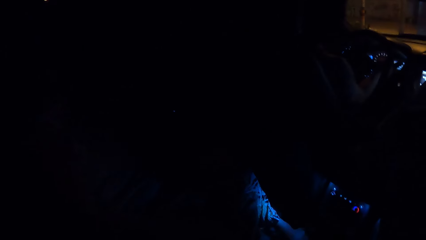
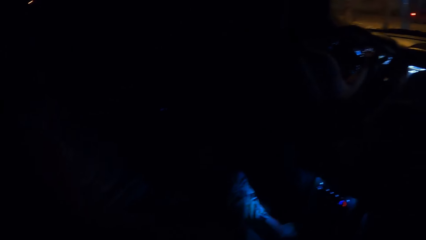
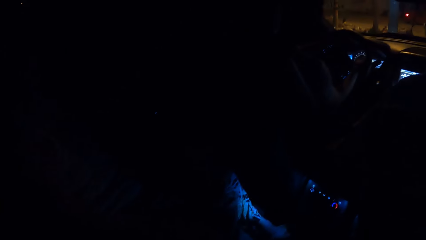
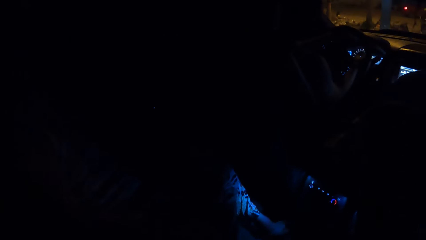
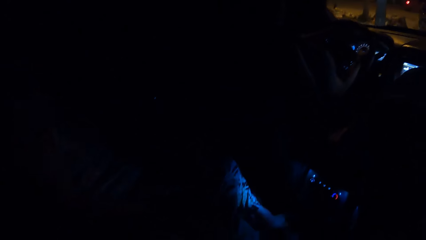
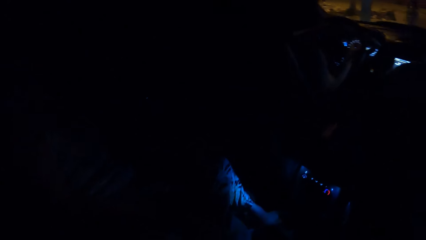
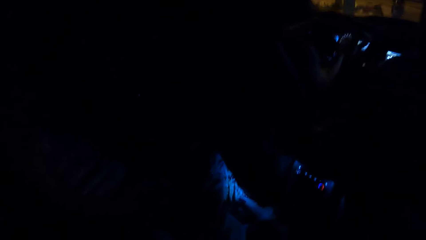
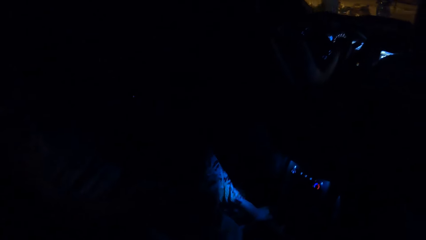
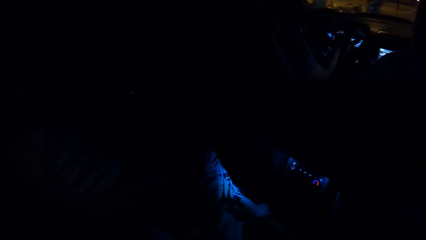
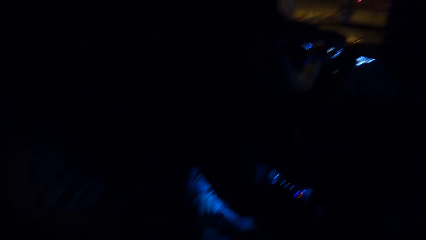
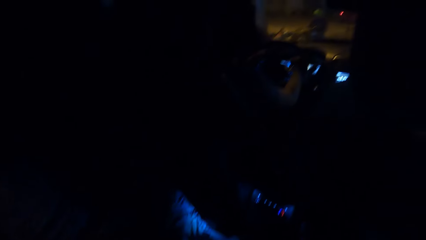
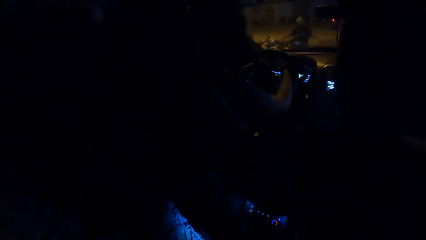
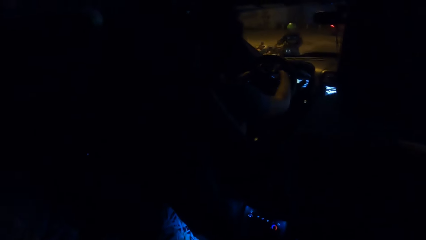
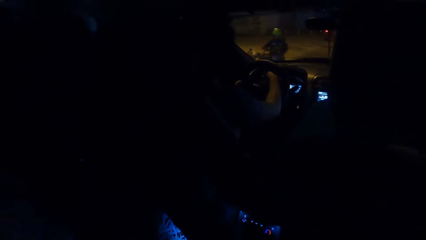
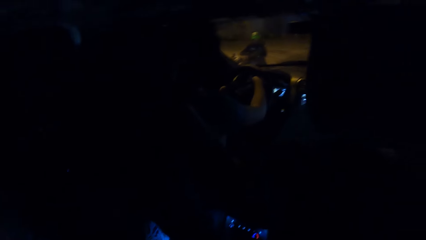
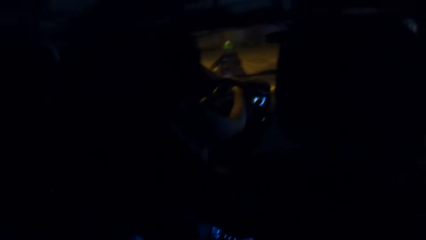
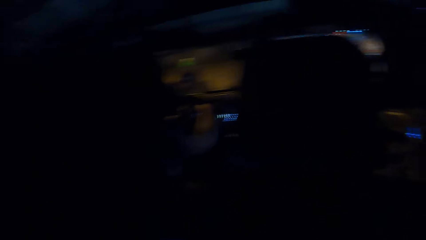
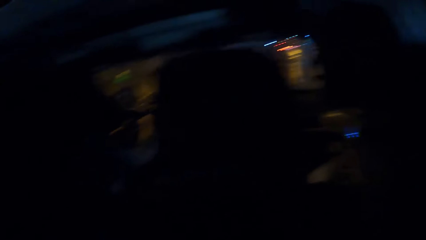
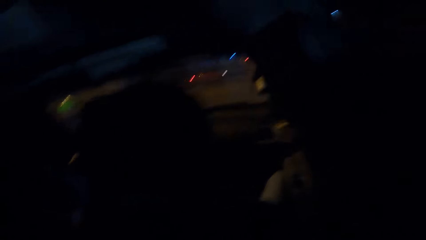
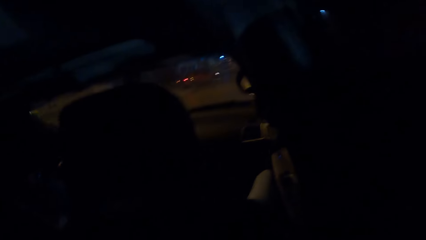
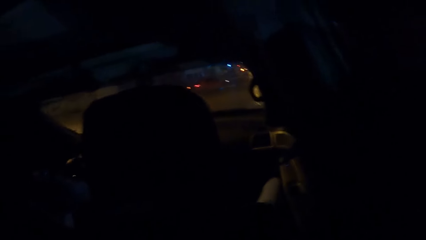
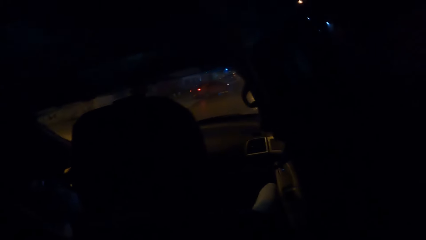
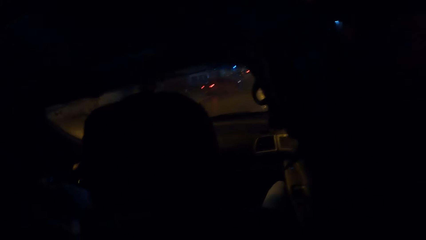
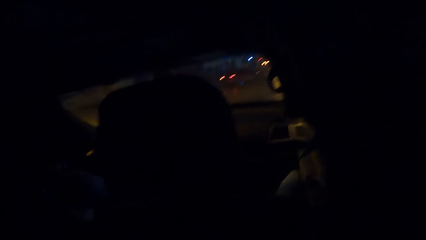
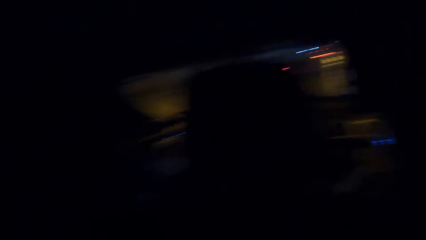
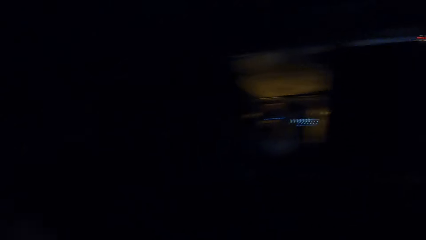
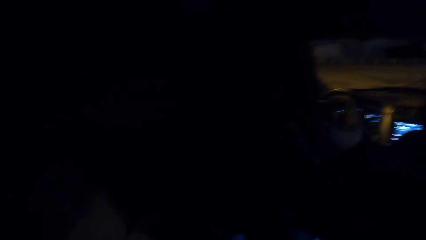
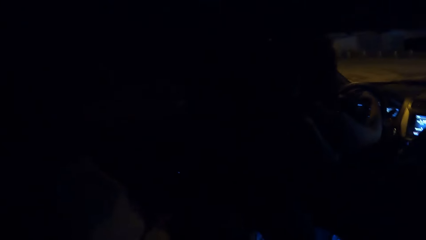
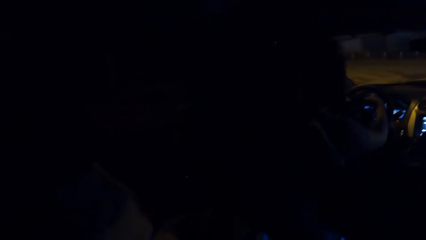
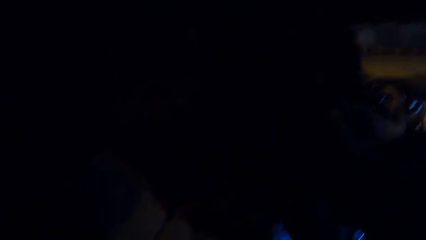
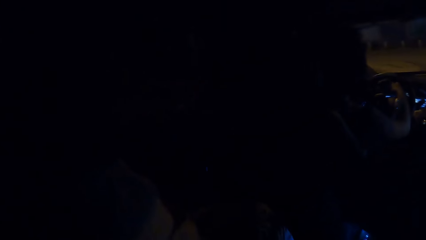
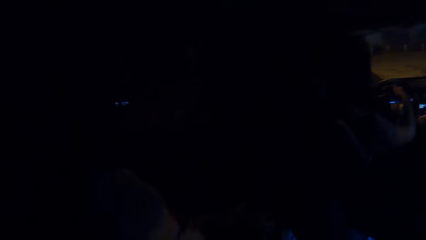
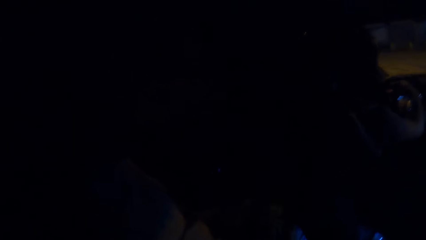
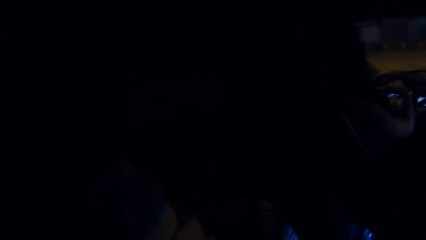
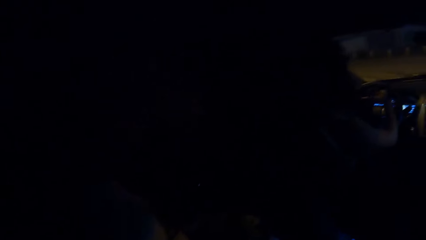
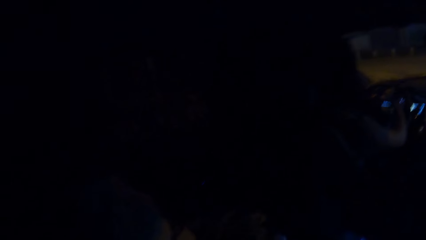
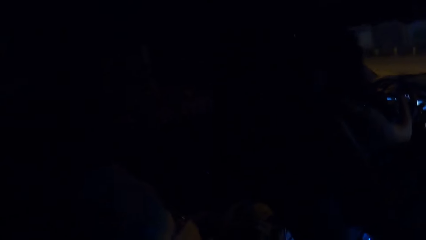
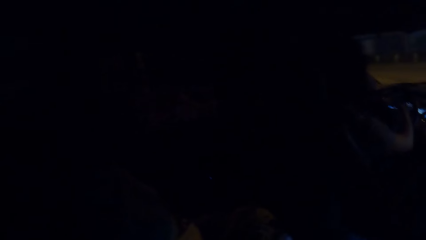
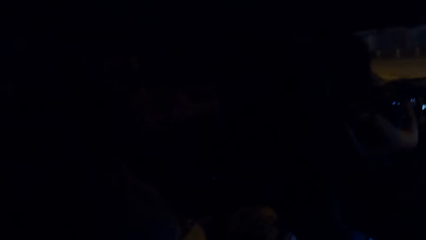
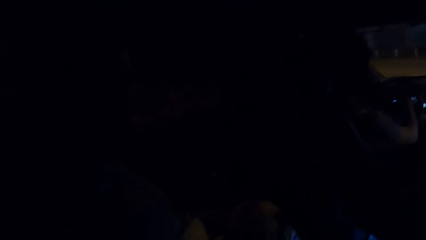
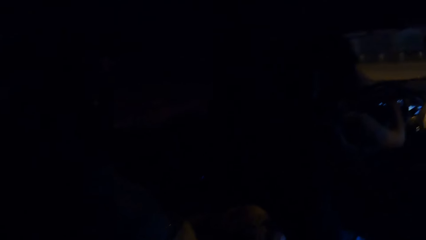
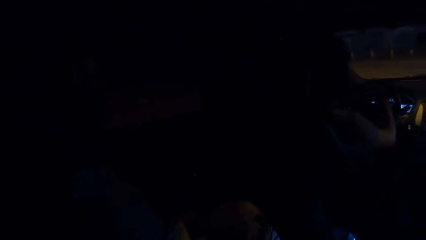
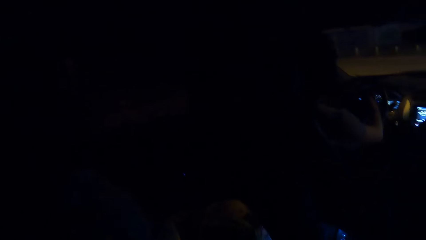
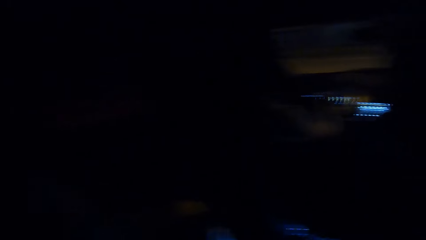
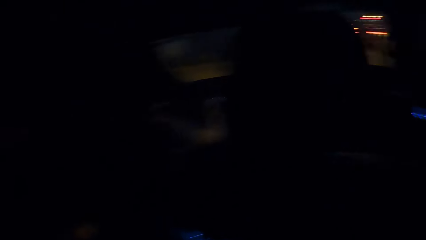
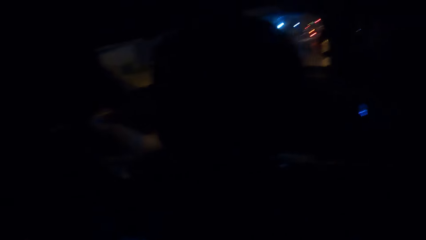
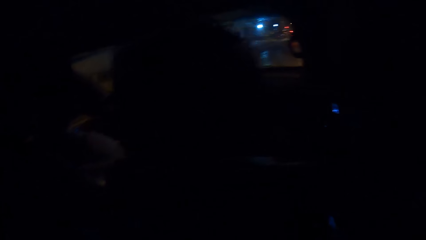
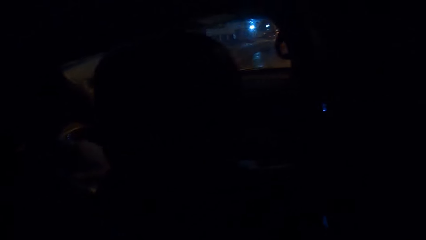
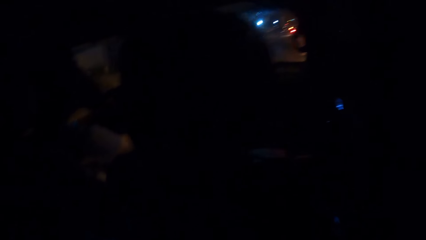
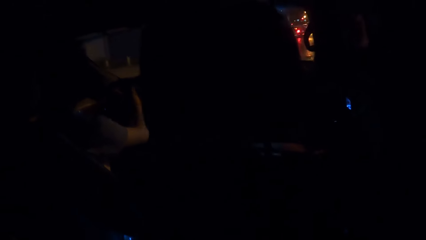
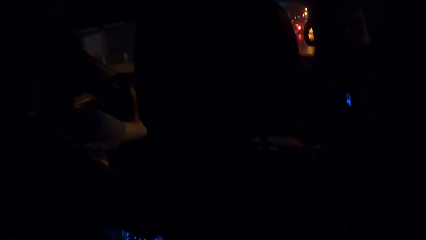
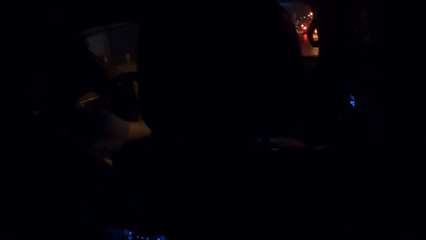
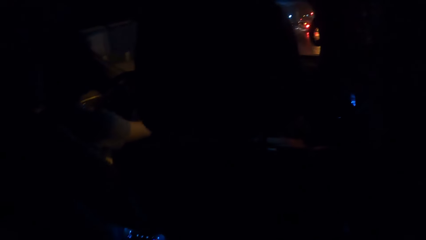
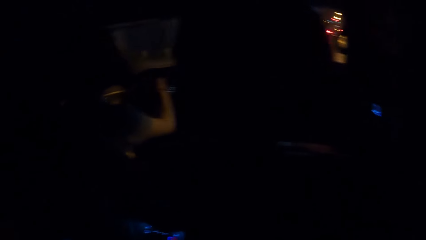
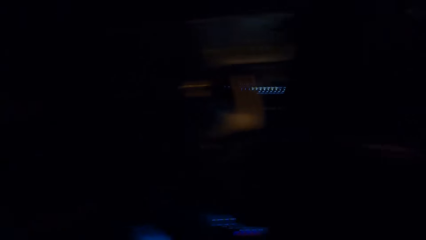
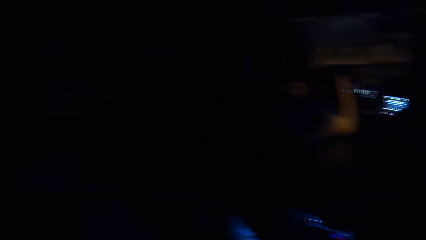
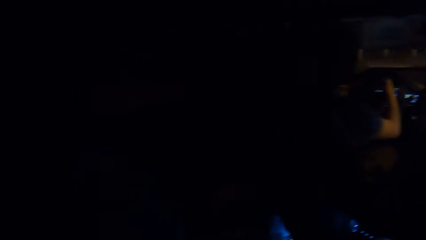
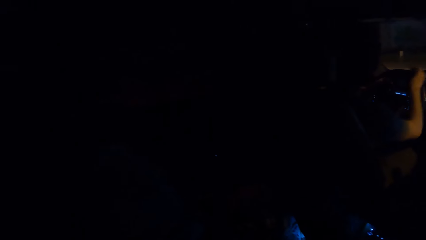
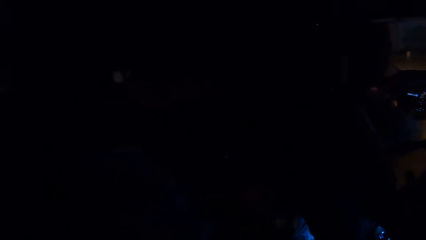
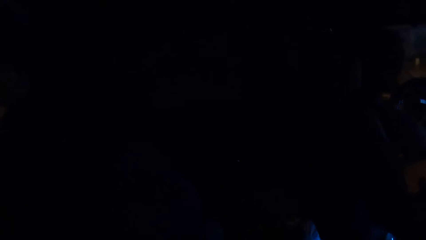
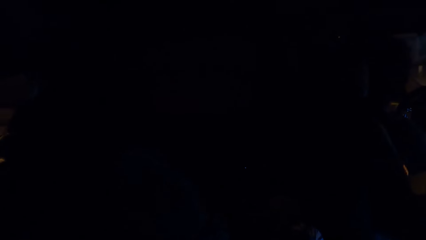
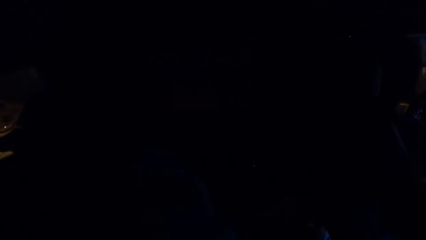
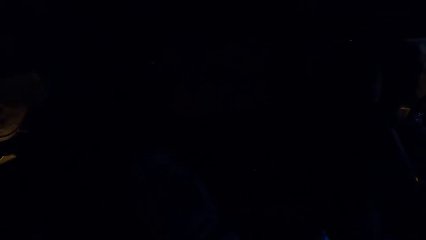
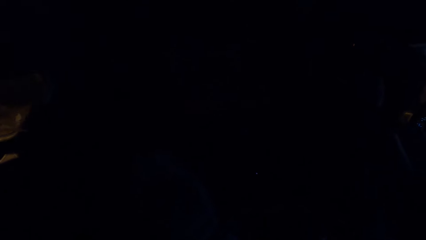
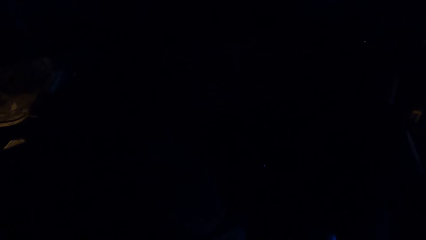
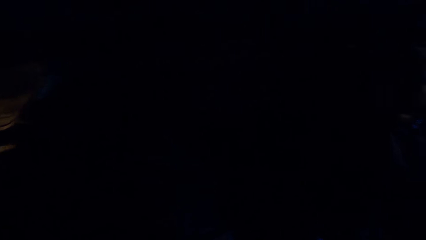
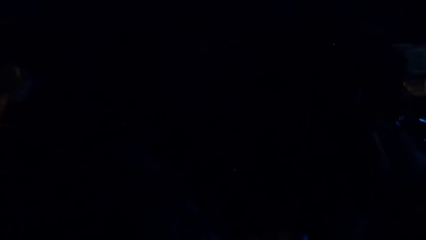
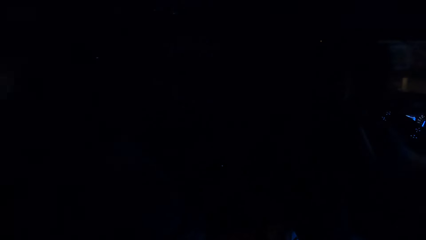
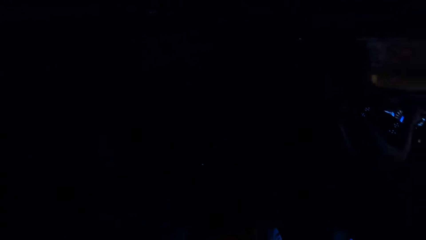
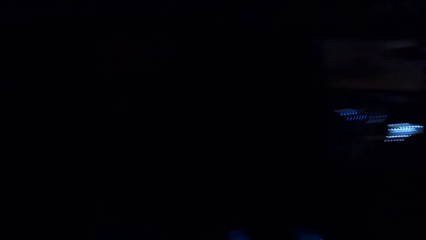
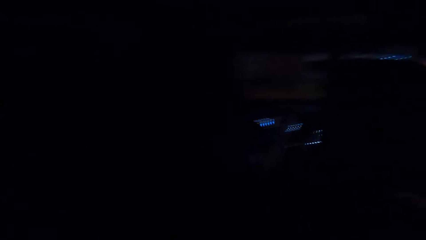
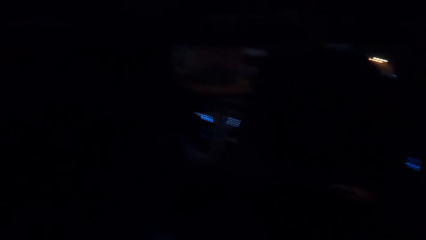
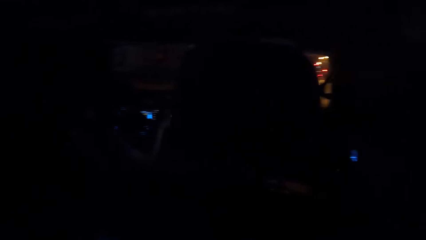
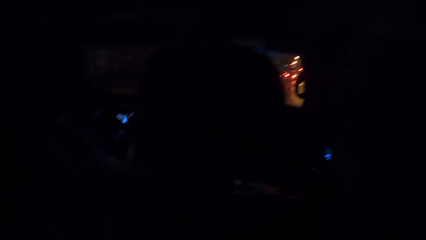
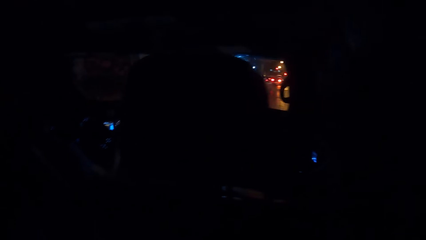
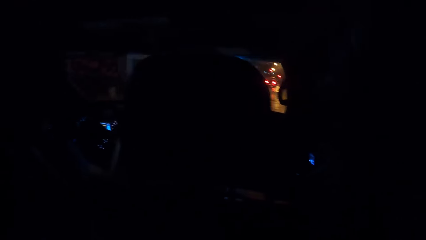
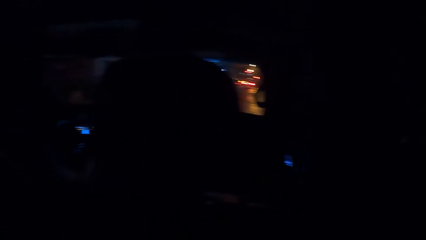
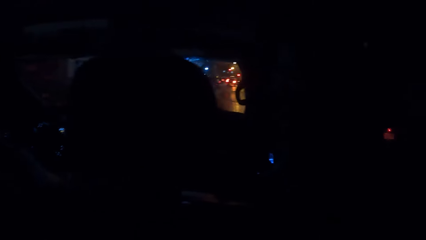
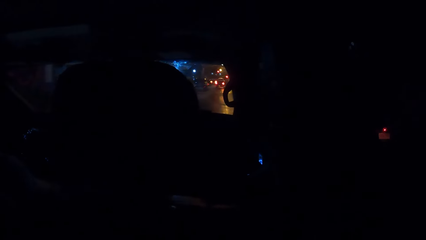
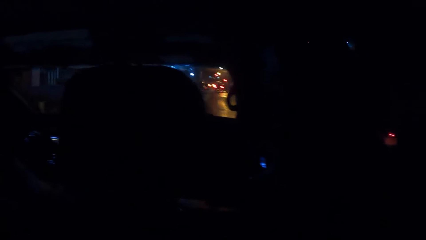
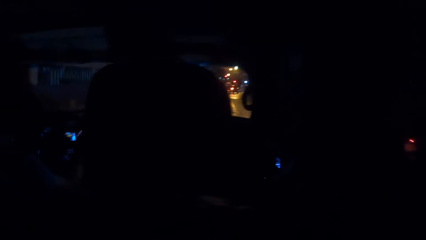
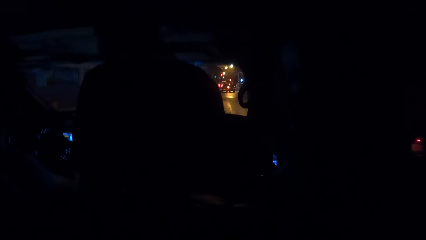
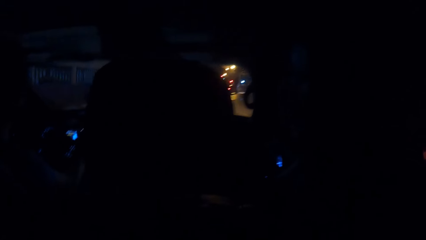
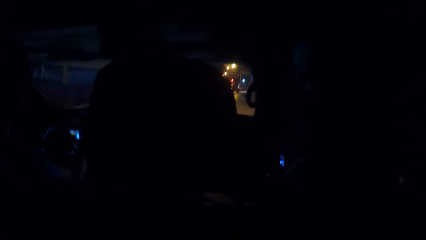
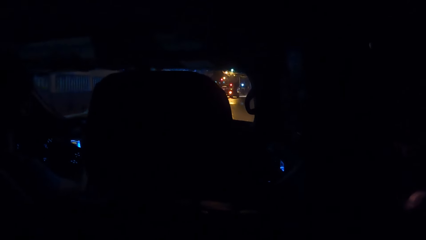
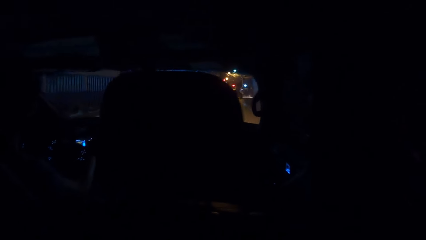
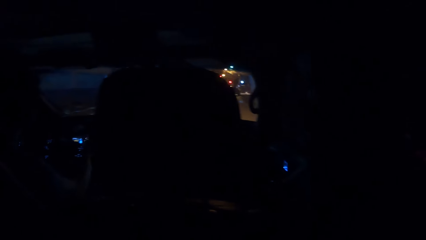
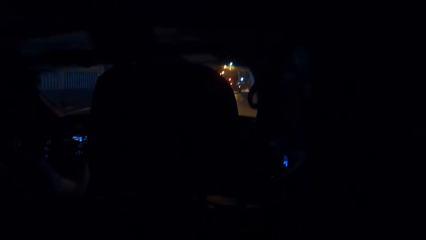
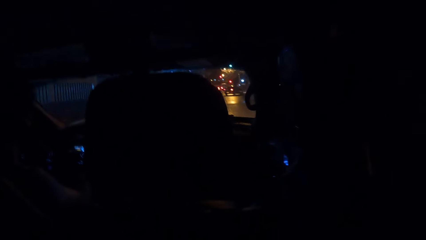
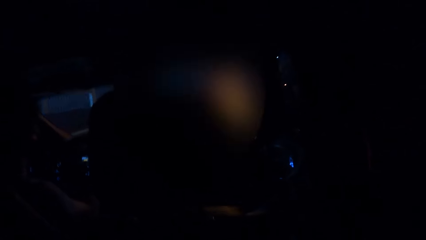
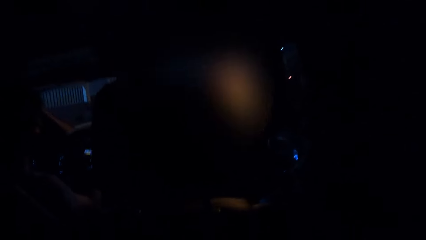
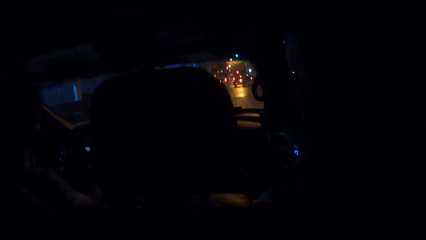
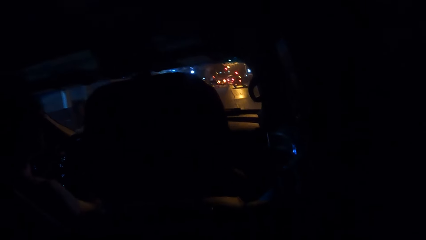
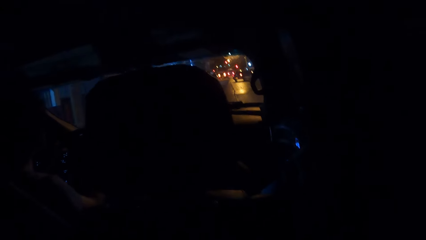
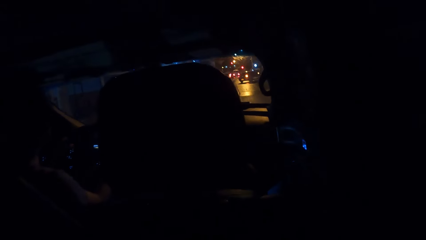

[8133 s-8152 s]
The camera wearer looks at the driver. A man drives a car. The camera wearer looks around the road.
